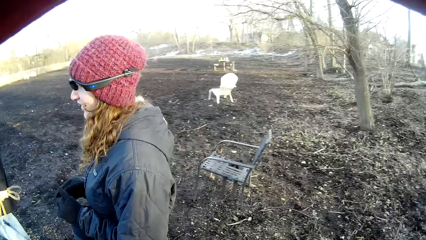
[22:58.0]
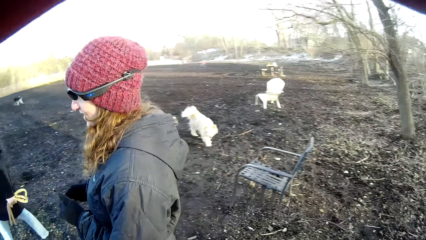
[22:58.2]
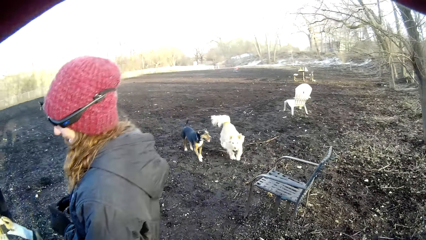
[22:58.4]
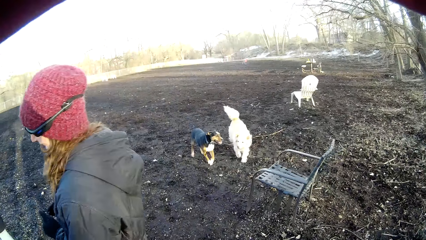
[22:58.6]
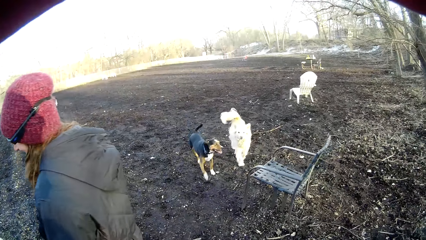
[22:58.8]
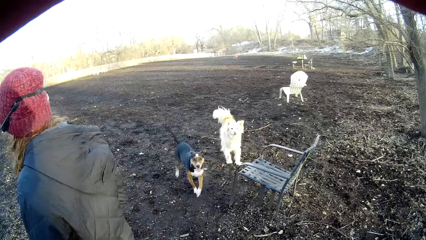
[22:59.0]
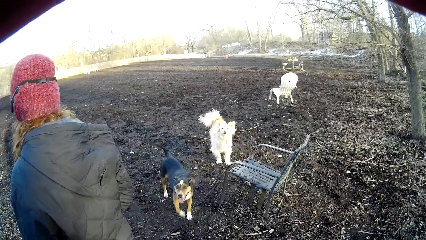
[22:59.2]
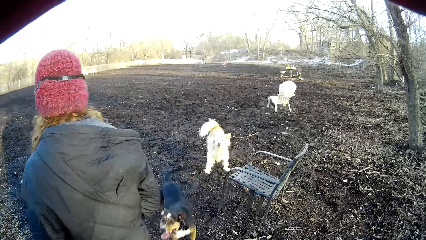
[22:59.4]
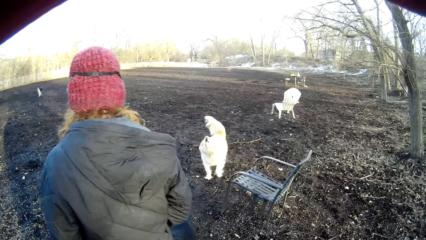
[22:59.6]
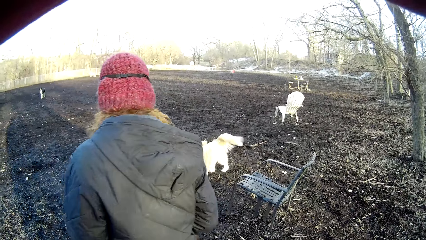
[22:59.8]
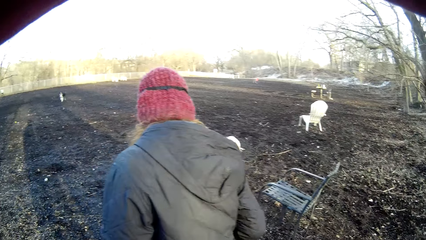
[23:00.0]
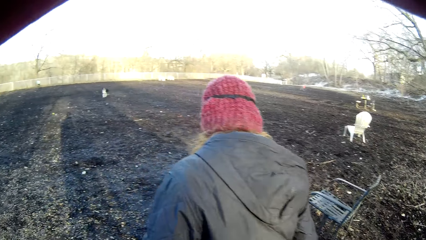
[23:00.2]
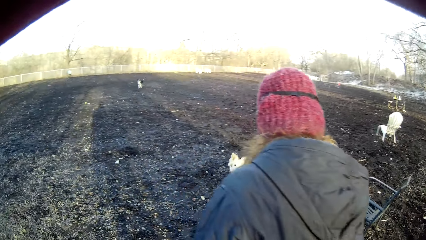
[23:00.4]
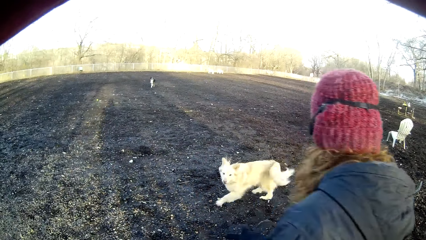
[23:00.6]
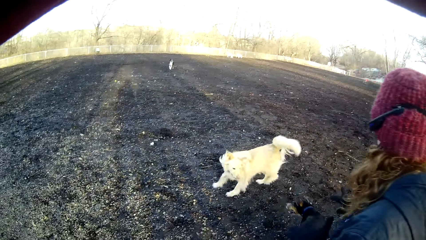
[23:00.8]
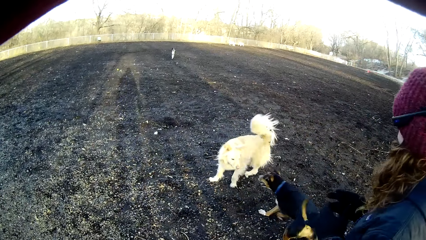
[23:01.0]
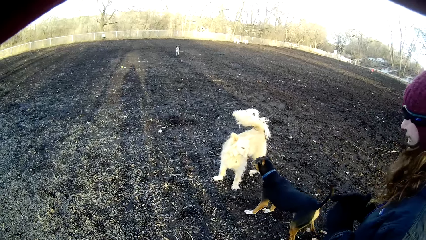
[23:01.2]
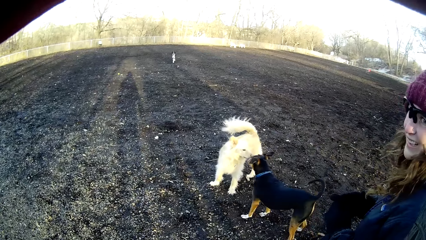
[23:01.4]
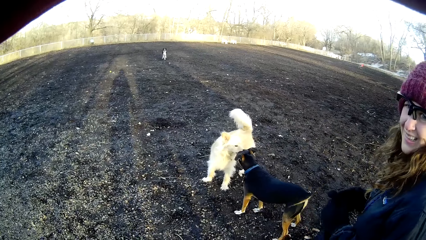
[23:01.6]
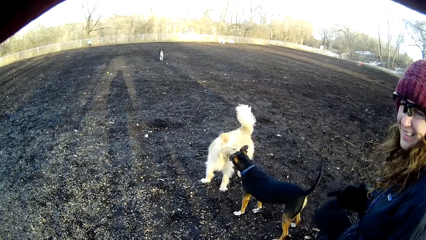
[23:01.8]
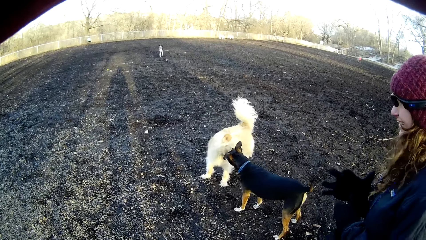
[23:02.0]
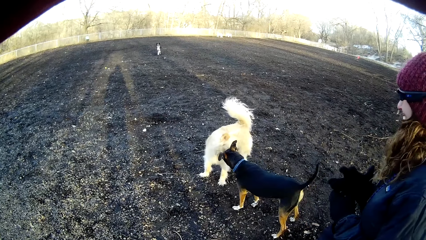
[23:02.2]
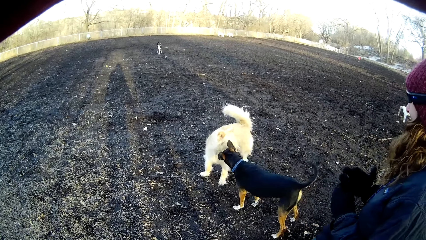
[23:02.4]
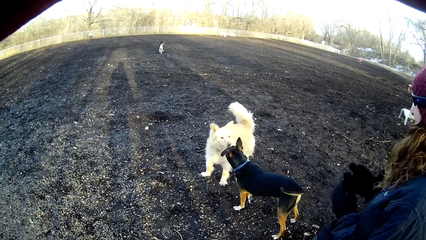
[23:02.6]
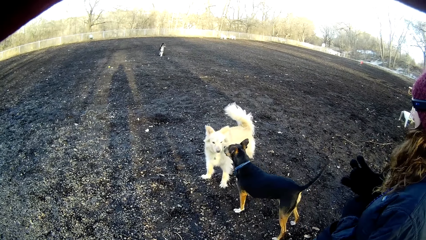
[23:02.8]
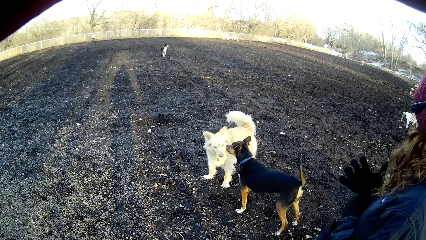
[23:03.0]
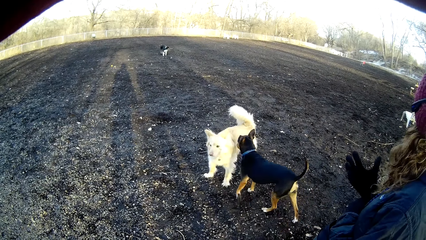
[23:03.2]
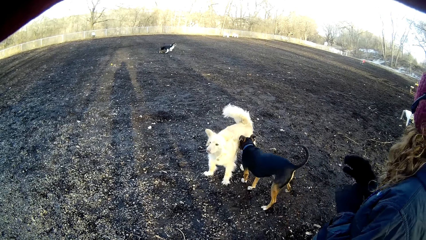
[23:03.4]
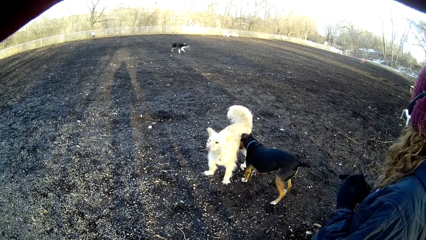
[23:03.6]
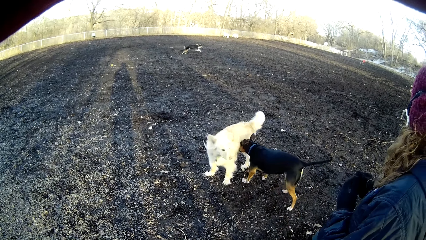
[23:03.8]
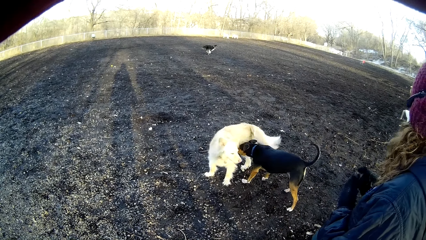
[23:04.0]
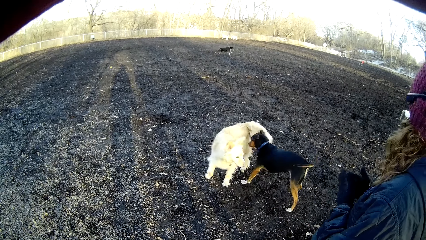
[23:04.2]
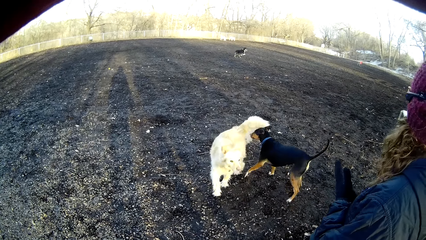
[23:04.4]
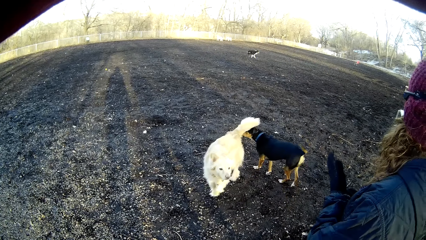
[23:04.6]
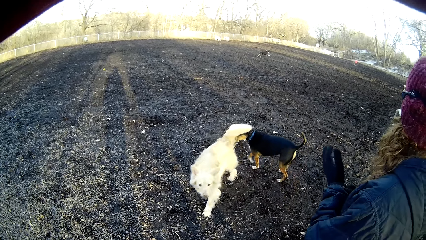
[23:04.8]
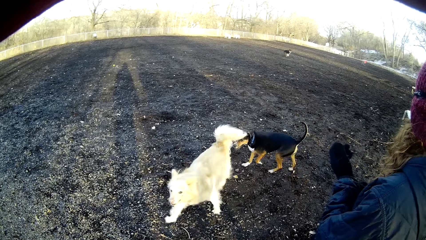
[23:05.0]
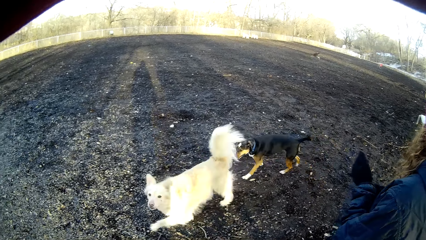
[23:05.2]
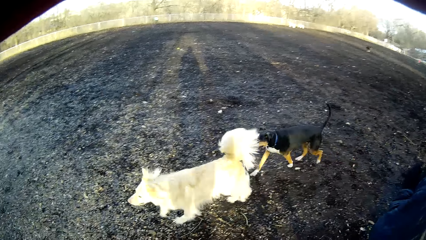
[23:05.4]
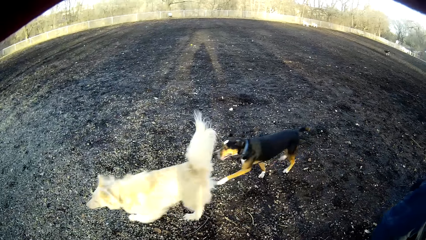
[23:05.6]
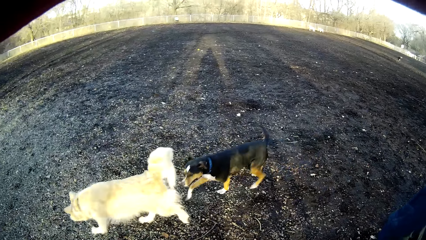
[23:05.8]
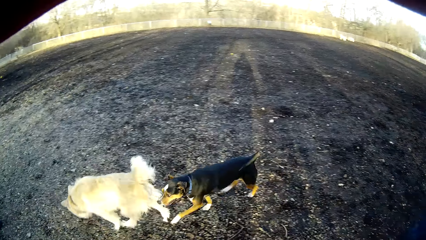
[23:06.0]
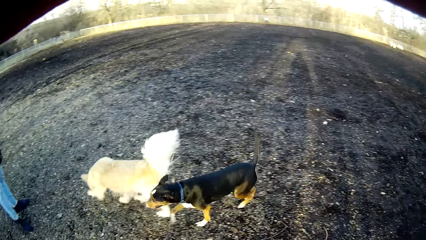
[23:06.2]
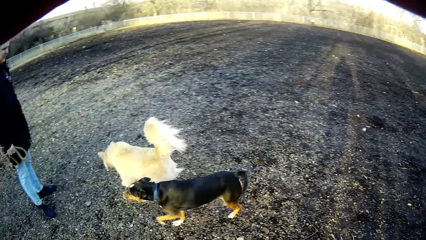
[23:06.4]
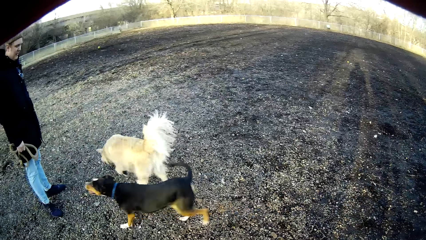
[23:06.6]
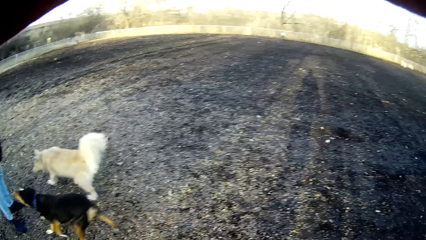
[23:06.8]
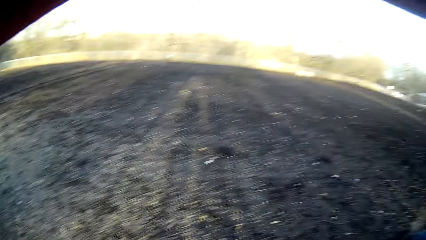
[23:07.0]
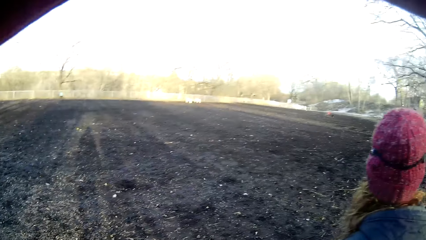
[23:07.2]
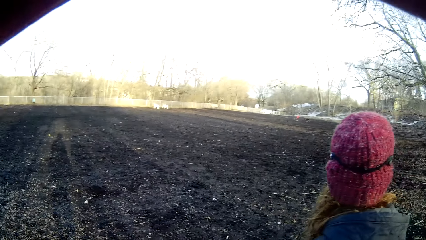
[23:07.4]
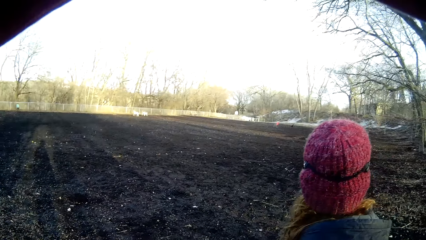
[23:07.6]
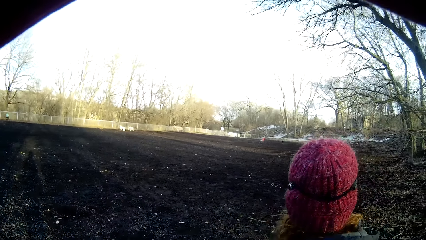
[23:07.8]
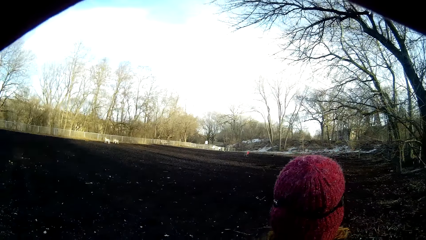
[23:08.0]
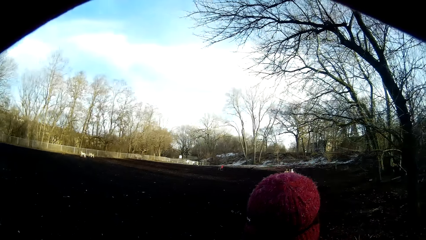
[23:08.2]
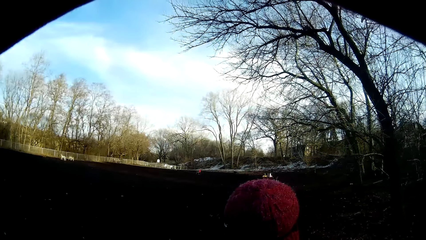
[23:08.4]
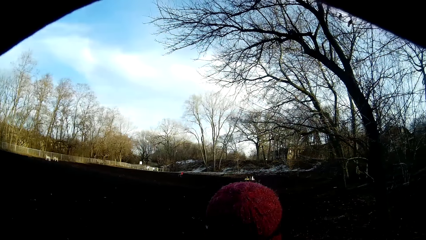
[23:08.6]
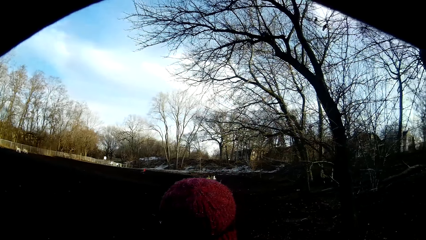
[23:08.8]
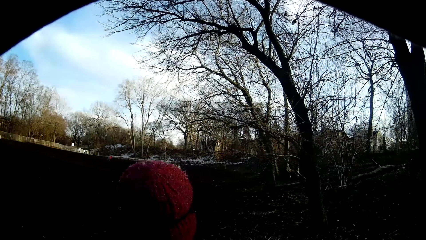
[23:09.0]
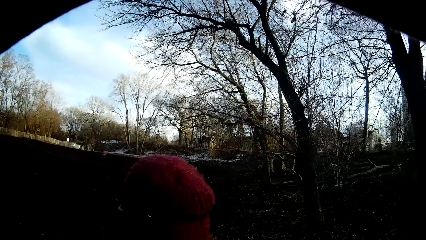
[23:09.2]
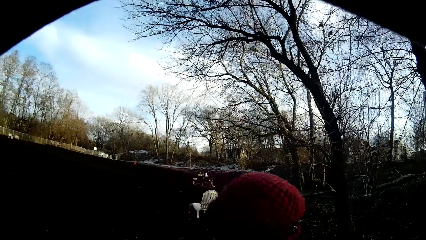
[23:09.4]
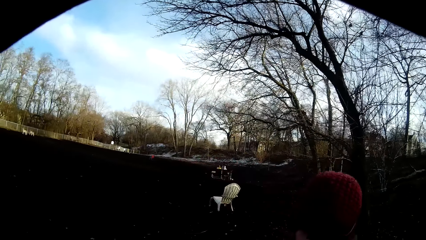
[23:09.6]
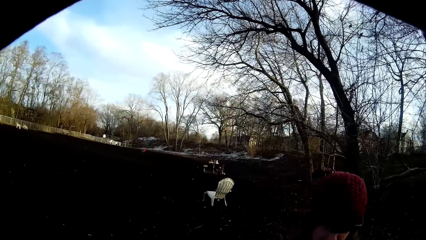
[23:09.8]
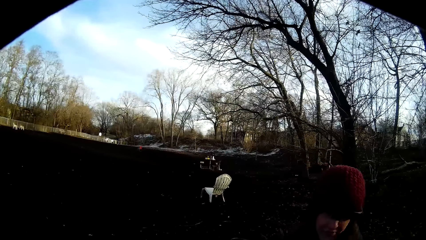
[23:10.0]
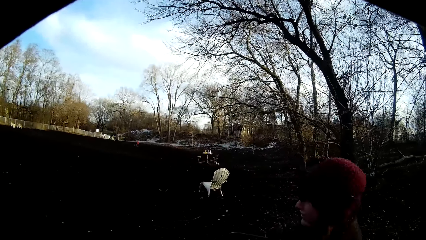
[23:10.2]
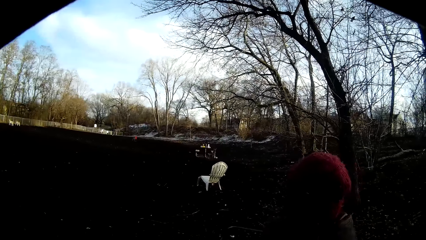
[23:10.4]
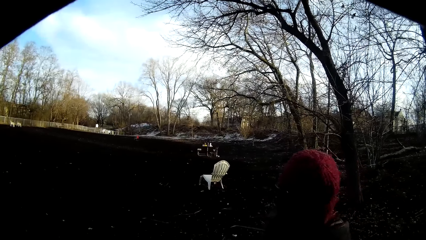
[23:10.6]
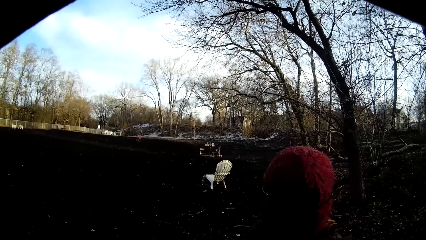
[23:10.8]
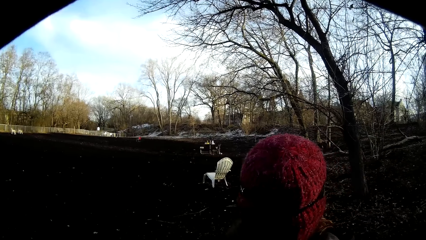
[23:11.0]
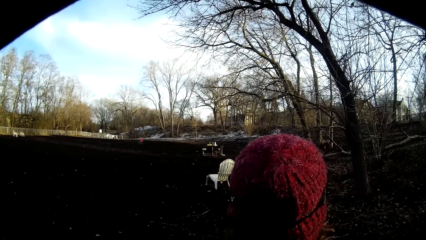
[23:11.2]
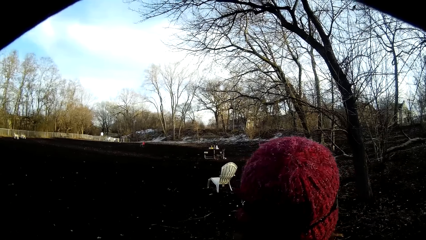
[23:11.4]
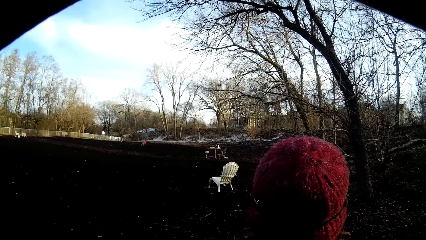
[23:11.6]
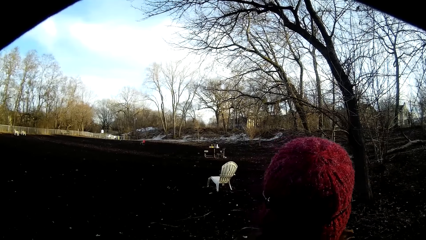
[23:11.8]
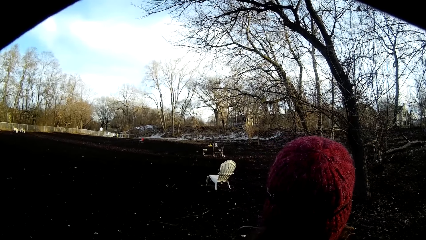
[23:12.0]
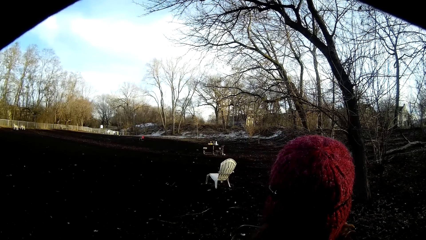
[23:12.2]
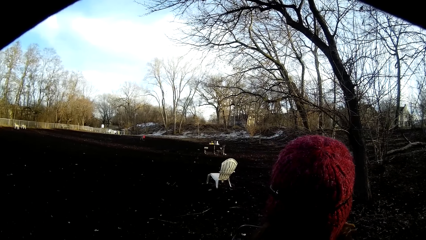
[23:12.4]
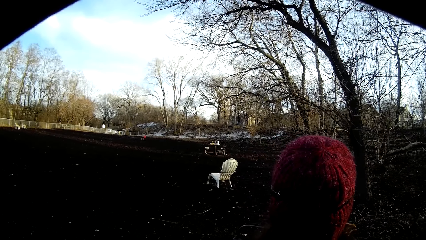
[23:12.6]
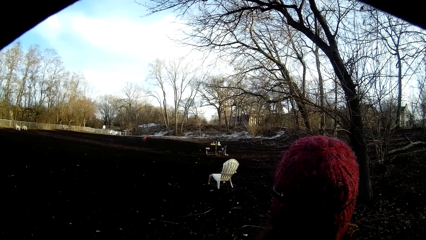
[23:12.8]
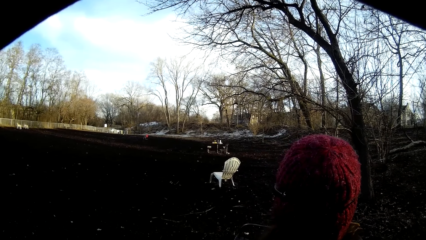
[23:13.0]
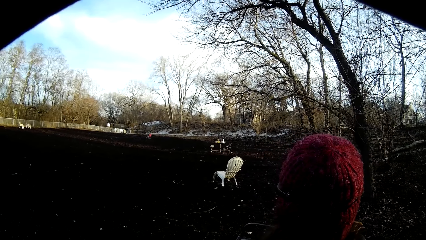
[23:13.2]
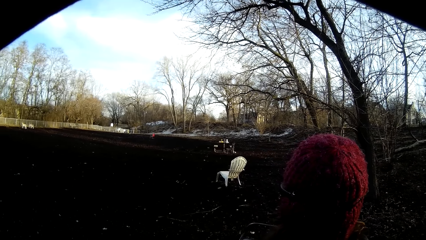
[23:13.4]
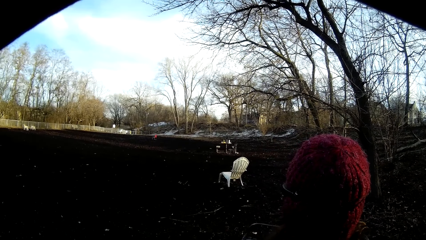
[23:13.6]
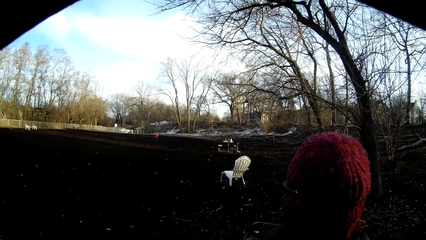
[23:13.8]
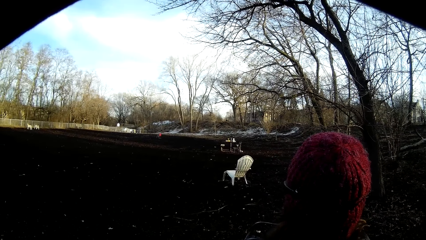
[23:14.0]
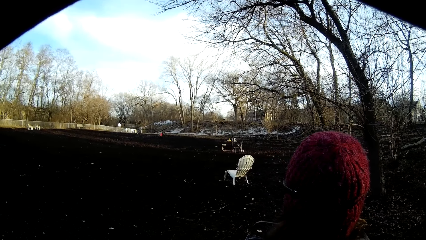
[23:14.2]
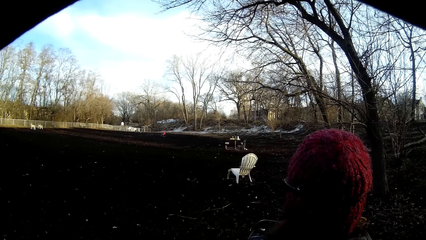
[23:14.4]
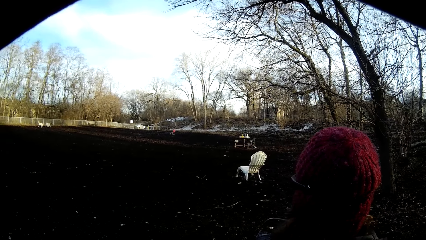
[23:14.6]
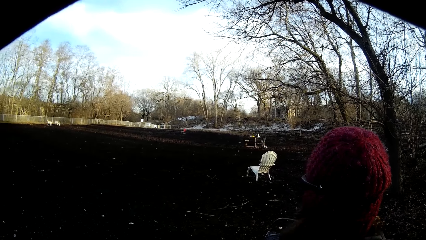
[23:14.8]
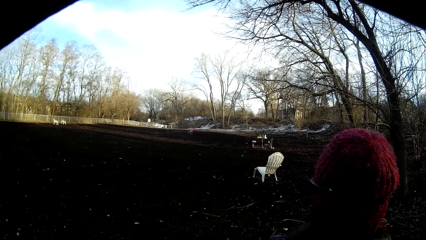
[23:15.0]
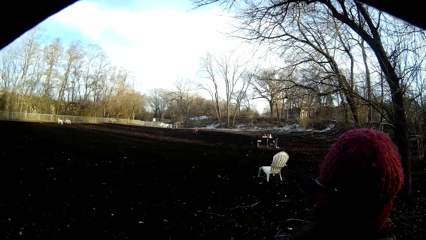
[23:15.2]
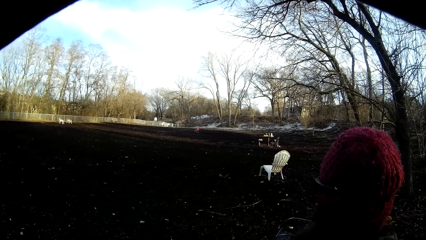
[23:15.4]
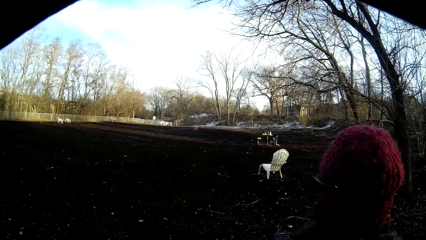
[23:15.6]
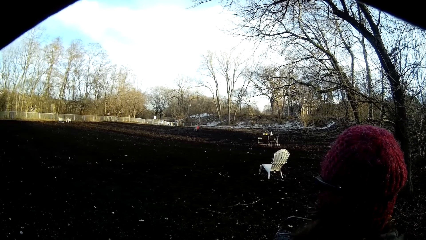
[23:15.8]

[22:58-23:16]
A man walks in the farm. The camera wearer looks at the dog. She touches her gloves. She looks at the far end. She turns around. She looks at the far end.
